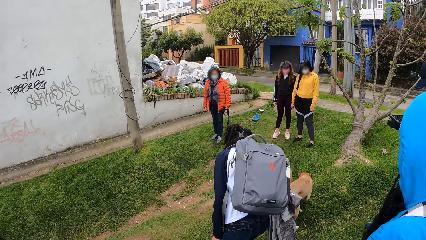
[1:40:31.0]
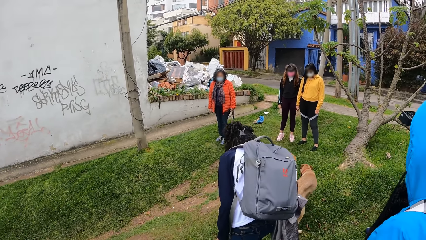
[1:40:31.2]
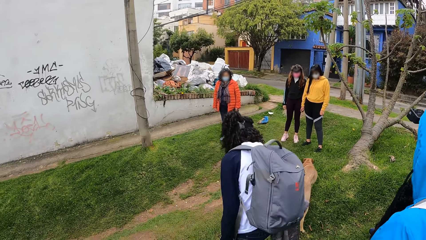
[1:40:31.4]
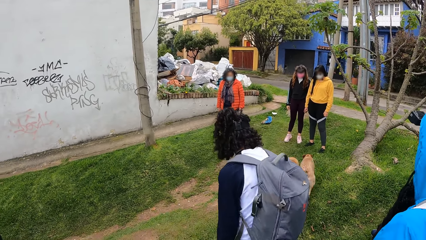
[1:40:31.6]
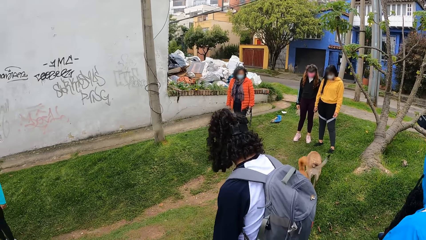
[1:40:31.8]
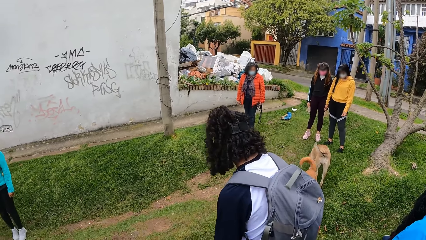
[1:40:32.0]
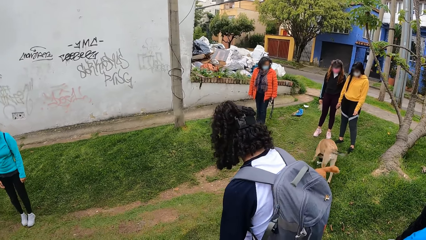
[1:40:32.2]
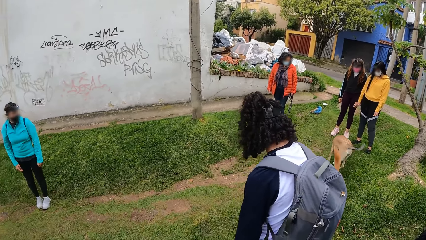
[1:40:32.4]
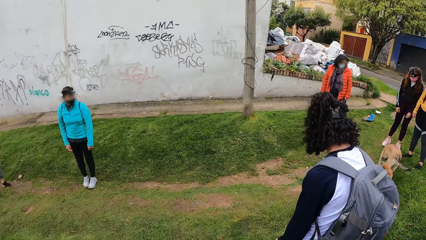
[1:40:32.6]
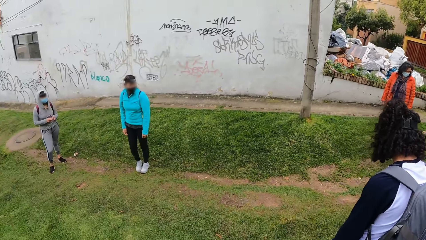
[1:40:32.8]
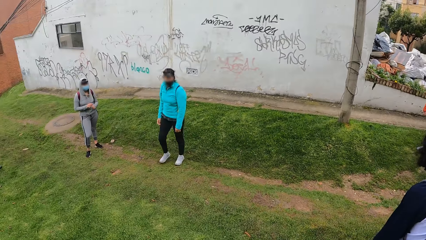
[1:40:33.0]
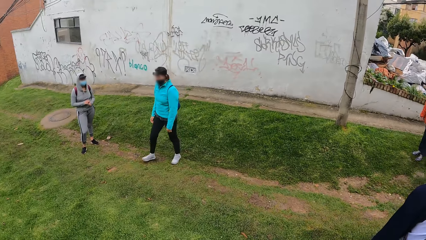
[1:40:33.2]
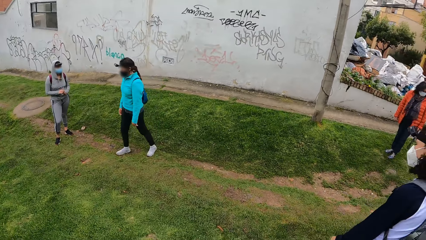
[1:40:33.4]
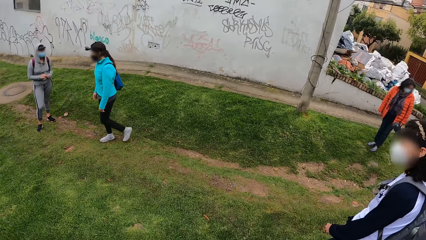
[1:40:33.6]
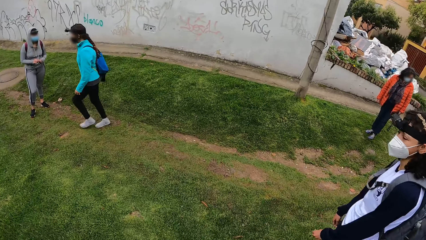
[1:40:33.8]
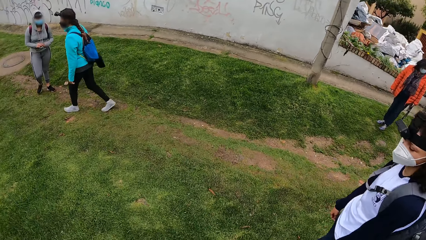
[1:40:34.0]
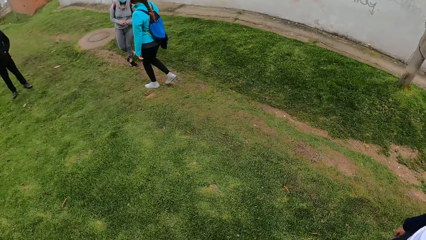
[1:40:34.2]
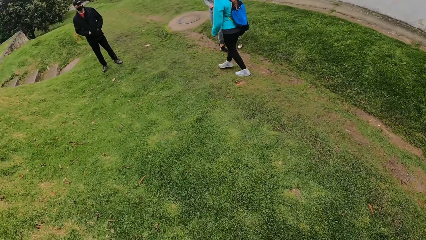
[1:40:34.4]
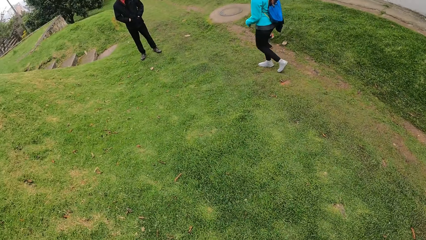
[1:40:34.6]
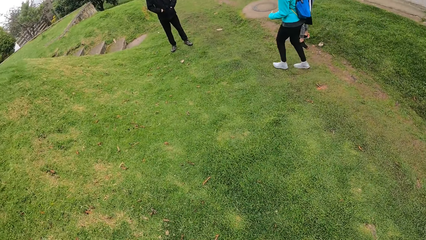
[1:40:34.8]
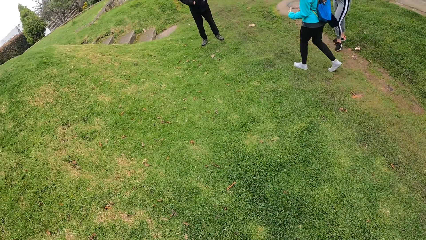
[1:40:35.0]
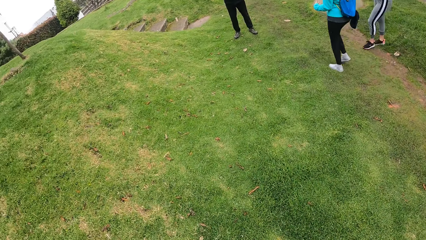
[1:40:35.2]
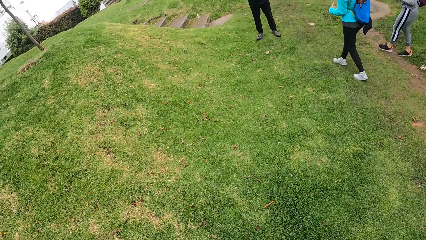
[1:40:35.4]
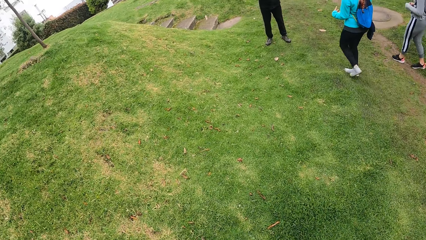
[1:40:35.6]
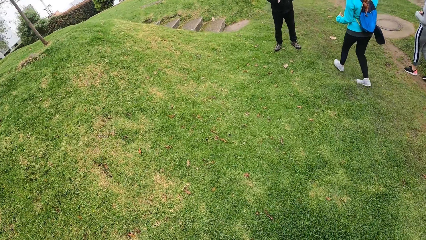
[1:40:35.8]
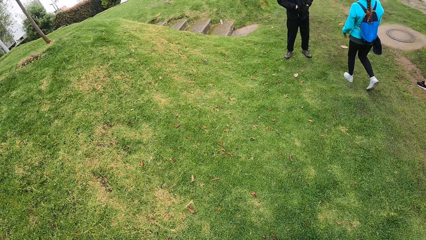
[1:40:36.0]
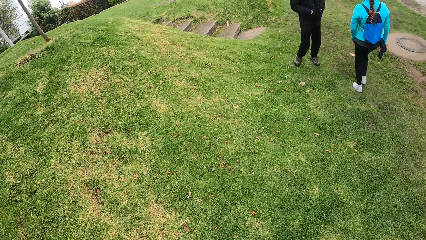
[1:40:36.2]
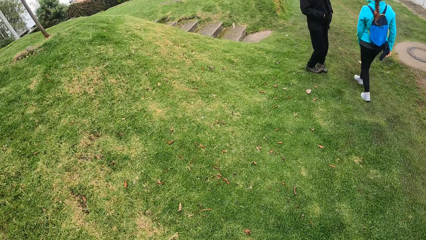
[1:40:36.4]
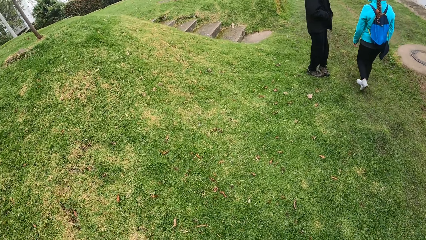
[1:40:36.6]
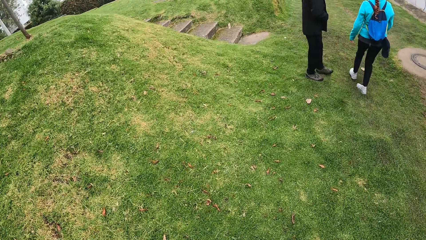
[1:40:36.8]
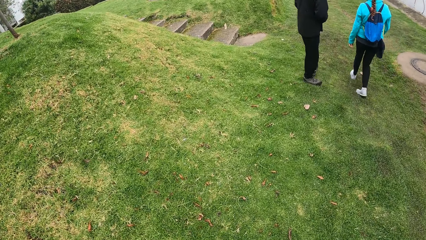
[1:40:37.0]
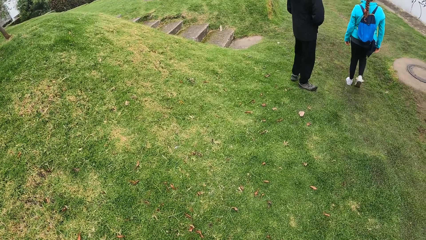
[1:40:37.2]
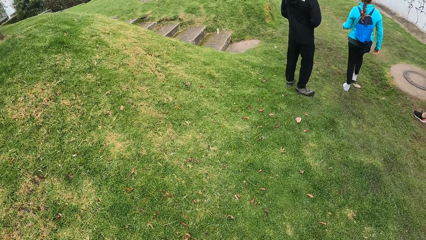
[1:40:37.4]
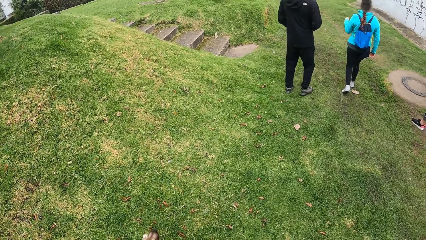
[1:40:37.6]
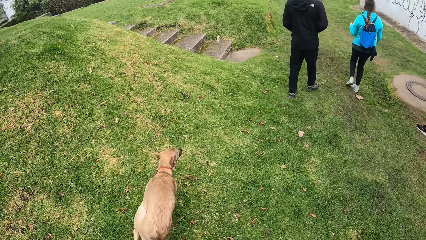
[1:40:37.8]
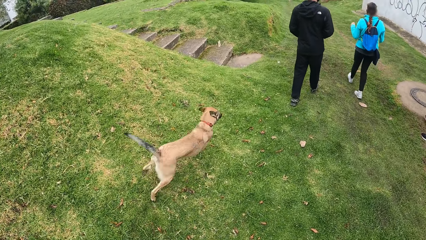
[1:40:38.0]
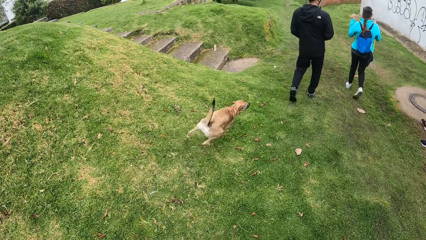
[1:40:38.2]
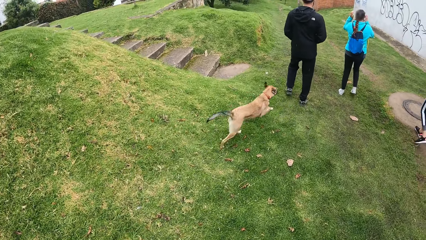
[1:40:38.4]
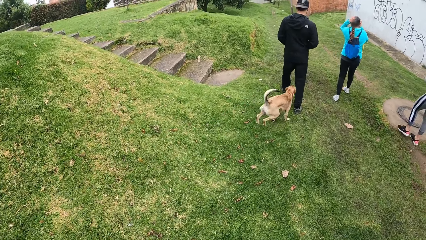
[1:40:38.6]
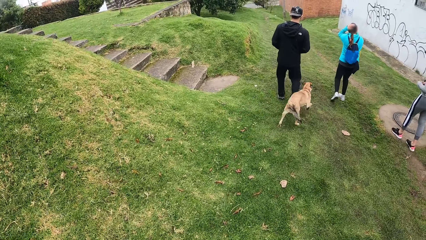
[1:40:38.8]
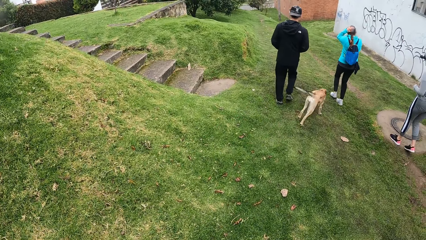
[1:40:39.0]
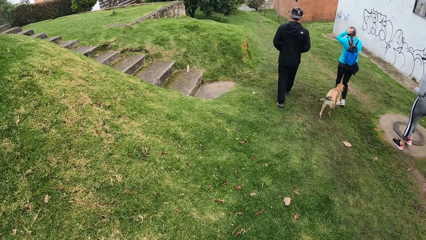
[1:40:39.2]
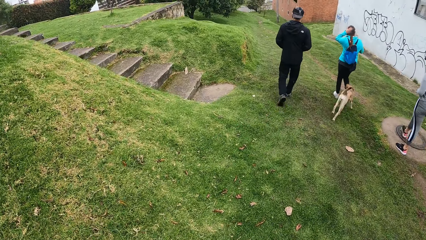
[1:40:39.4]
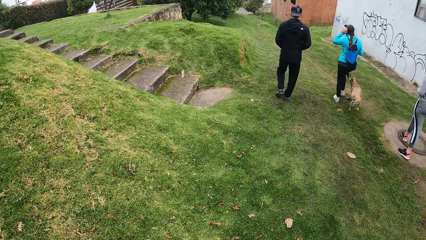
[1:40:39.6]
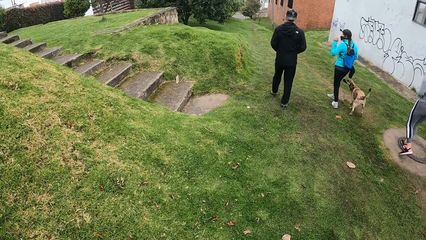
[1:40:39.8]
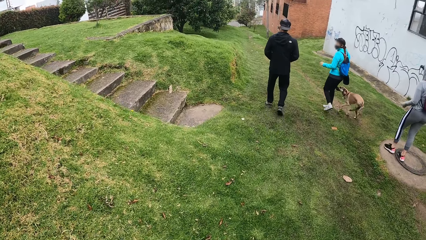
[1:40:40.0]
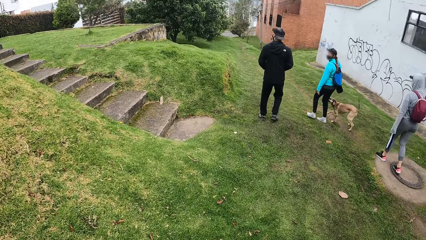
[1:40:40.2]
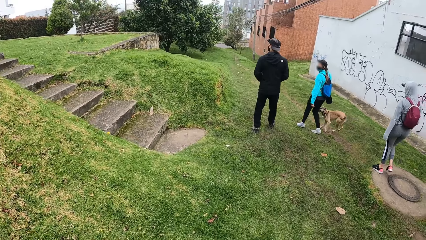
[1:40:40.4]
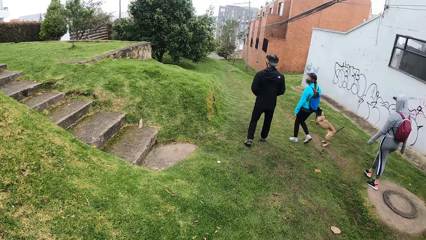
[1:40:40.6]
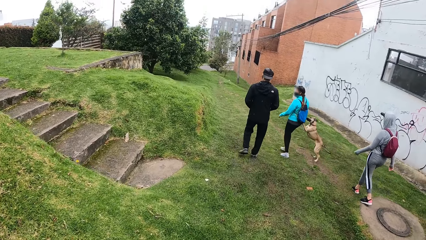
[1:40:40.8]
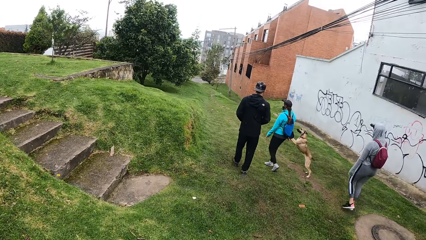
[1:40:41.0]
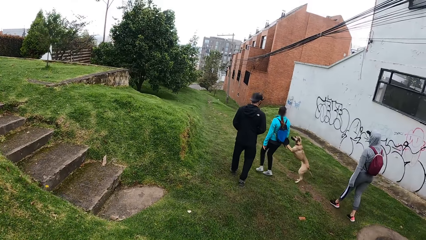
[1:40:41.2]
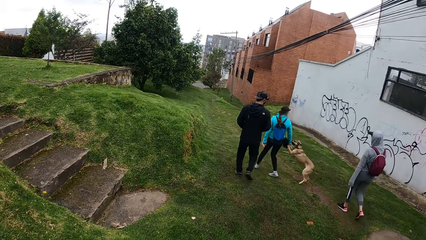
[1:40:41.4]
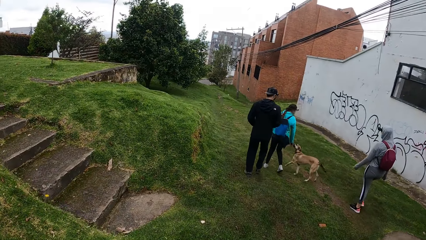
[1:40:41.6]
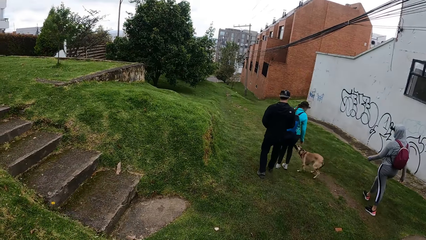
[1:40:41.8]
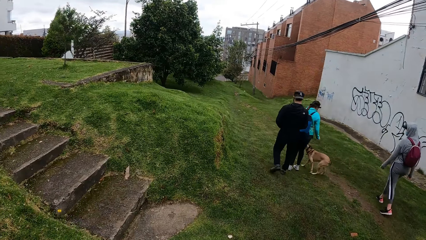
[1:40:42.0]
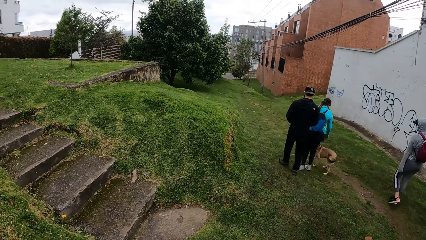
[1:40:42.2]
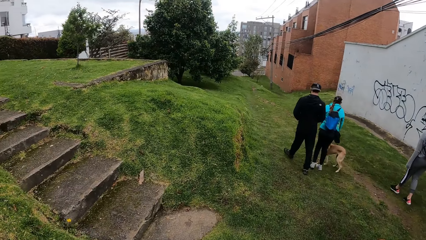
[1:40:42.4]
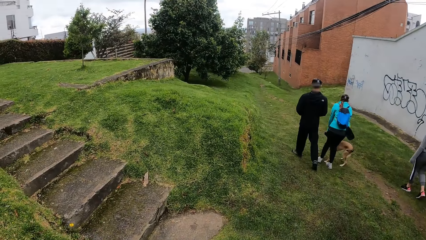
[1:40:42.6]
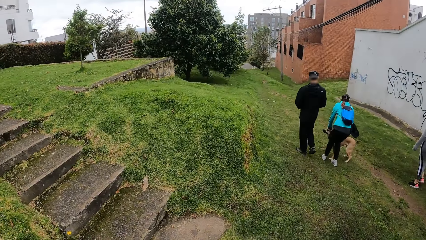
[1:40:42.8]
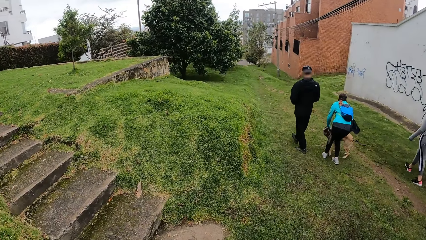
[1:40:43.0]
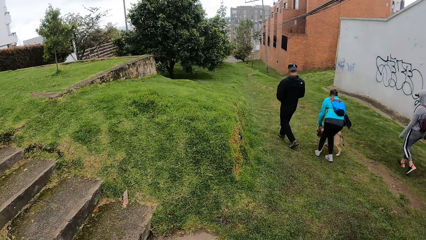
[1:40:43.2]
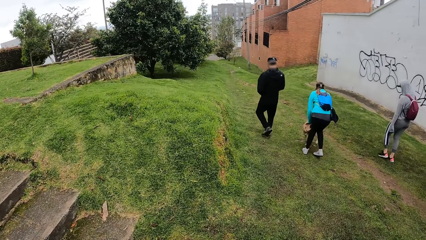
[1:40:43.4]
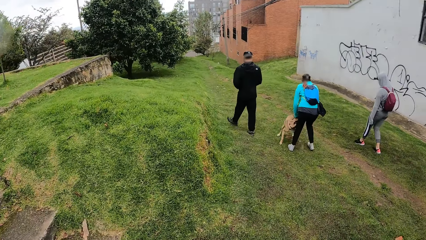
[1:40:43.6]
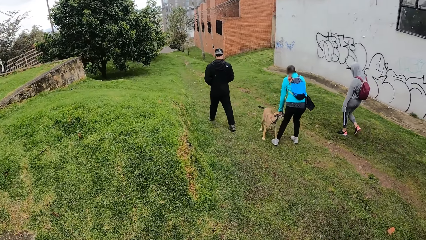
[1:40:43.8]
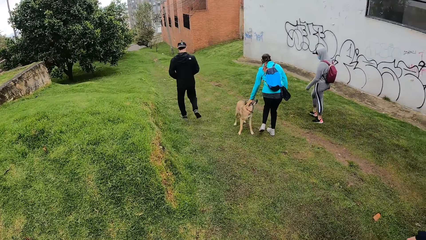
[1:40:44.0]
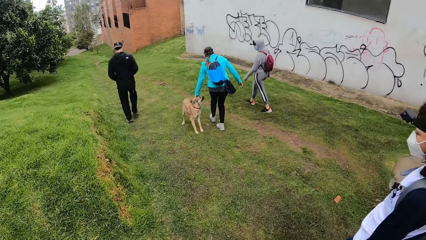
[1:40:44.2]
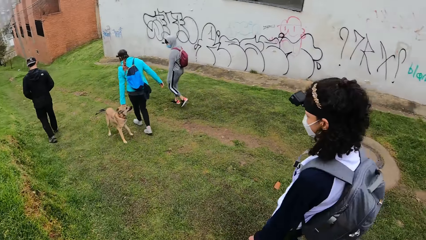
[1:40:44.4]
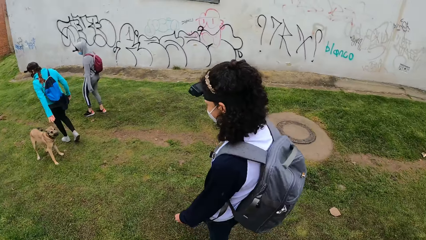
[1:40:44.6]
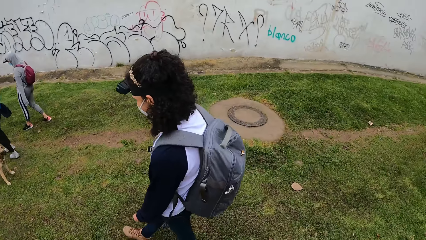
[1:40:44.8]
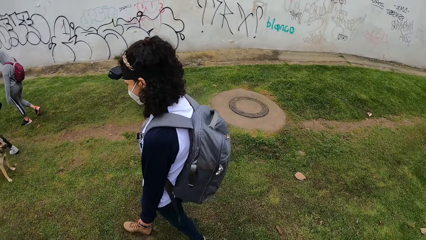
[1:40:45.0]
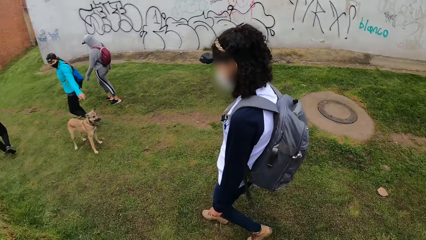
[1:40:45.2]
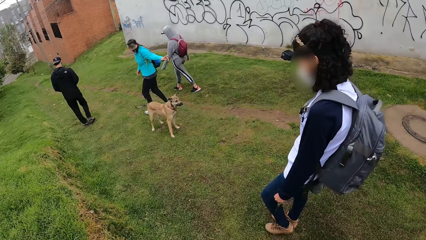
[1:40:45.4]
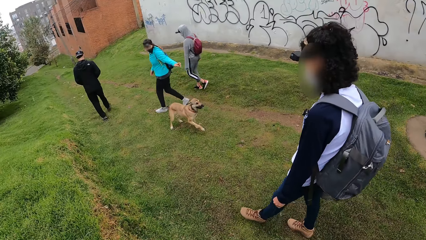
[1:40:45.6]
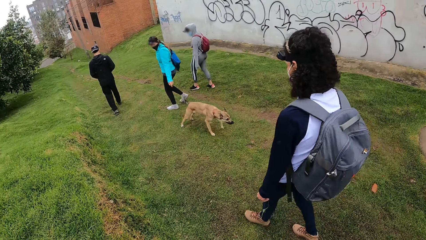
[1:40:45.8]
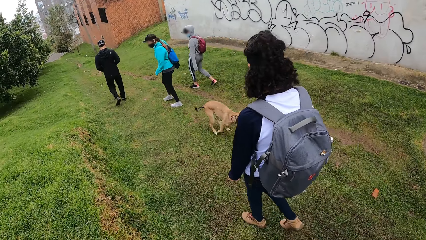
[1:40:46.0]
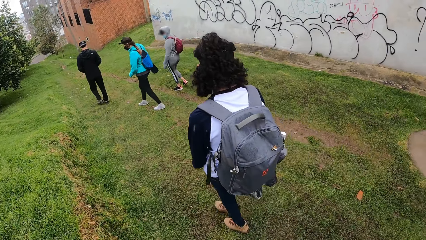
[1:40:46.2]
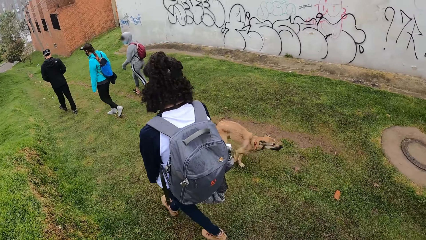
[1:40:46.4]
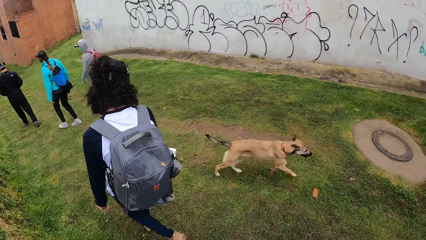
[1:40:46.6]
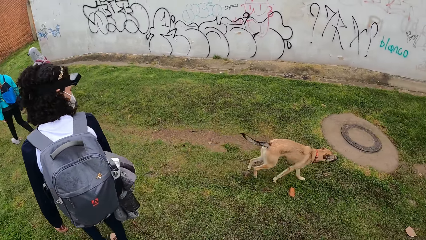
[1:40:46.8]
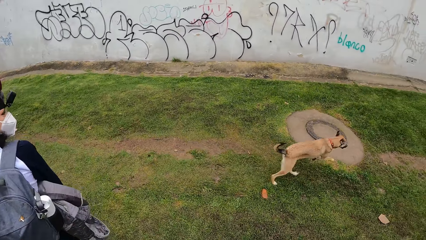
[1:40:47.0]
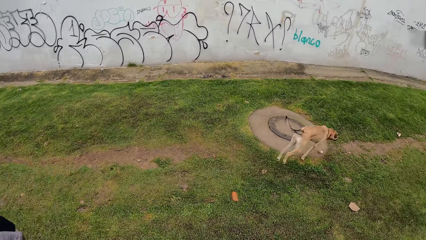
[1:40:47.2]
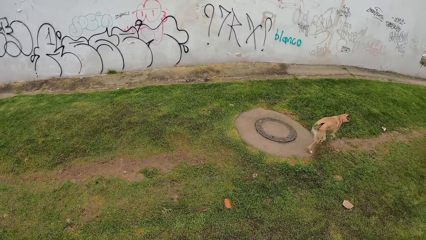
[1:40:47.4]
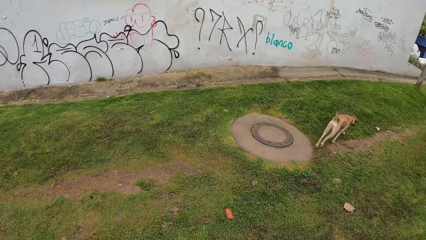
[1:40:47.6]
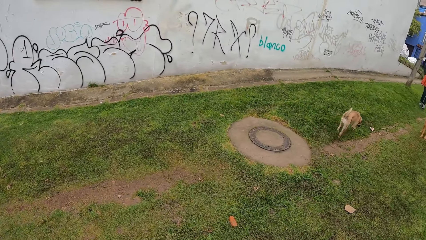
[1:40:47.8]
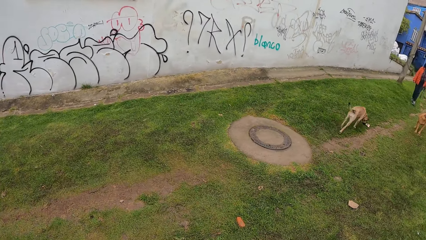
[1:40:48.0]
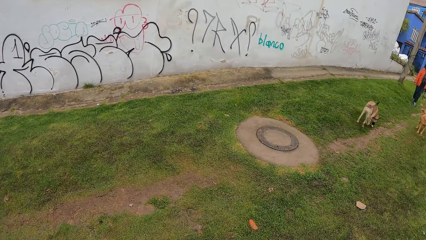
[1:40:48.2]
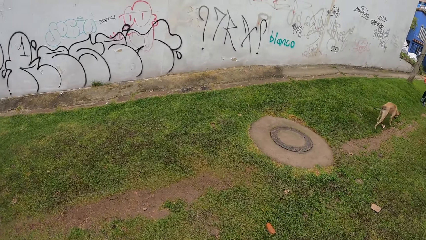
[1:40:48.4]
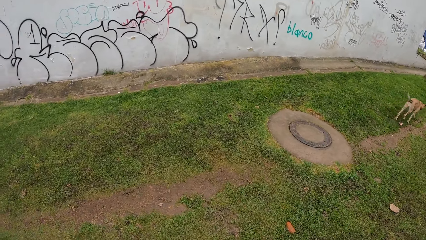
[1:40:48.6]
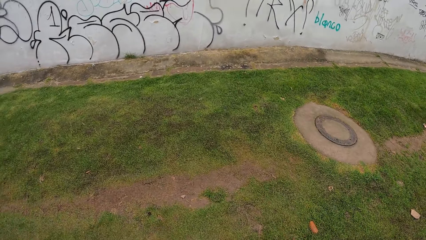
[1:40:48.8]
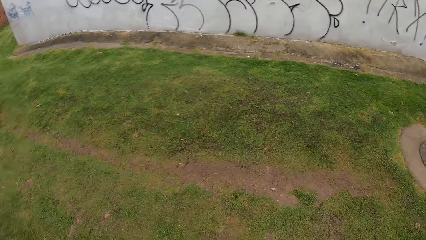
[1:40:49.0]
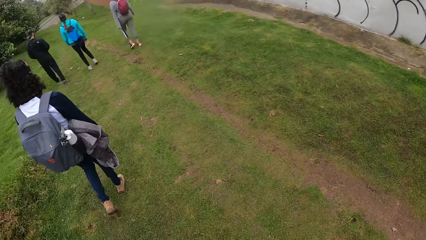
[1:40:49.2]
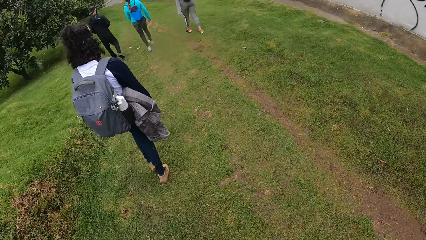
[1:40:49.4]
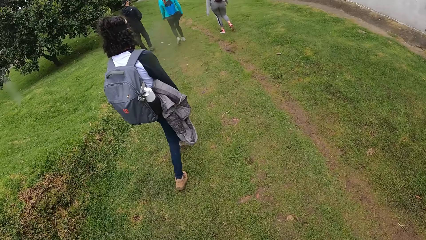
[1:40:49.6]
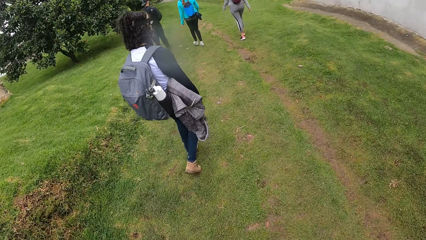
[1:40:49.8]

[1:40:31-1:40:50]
The camera wearer walks down the path. The dog runs after a woman. The woman interacts with the dog with her hands.
